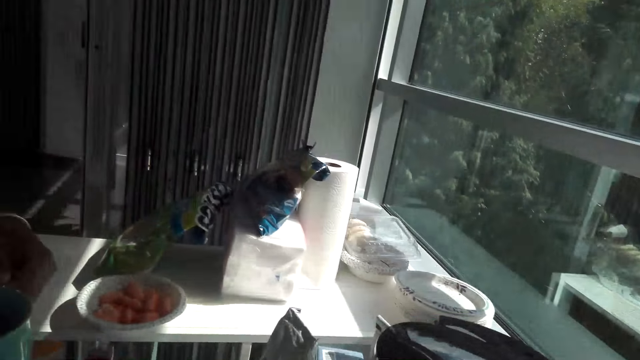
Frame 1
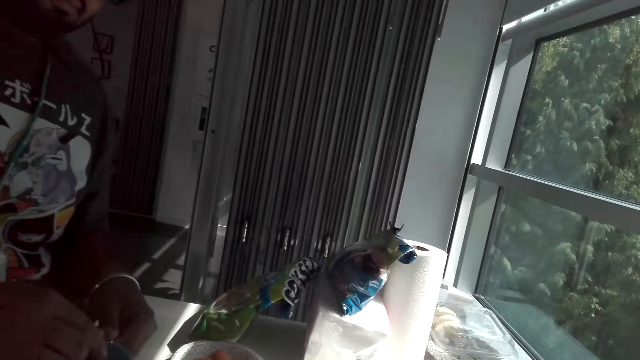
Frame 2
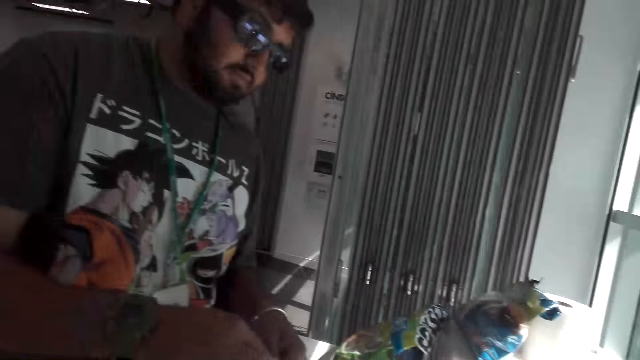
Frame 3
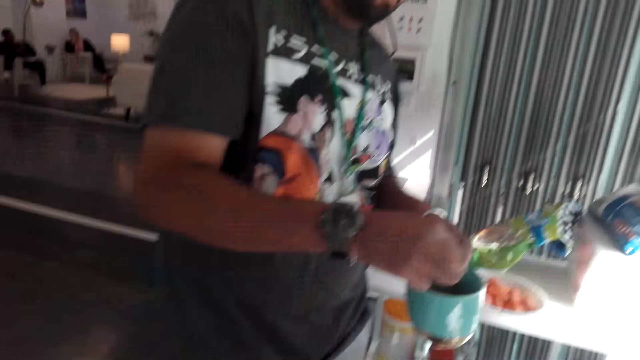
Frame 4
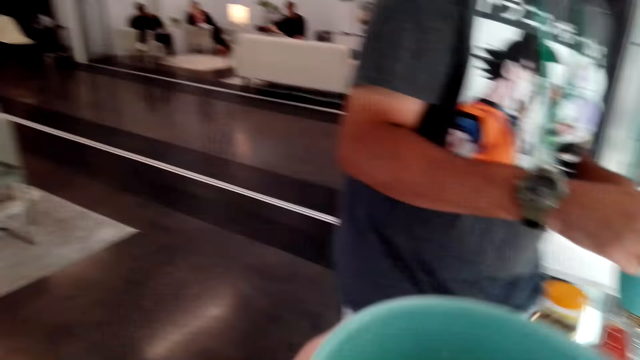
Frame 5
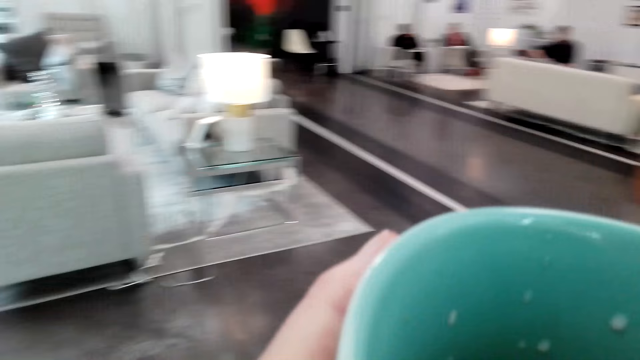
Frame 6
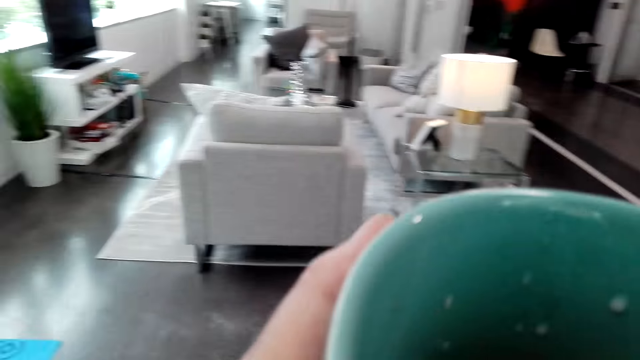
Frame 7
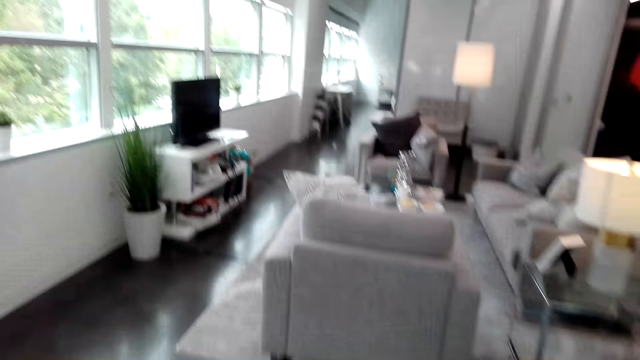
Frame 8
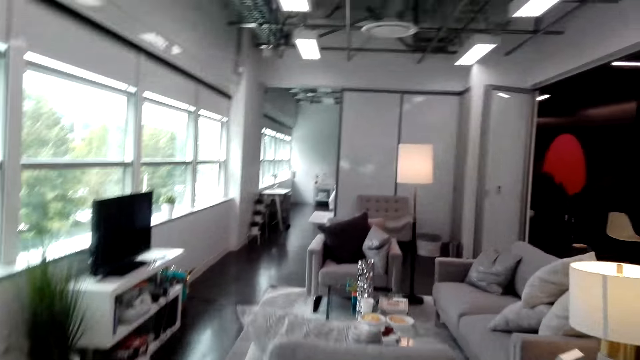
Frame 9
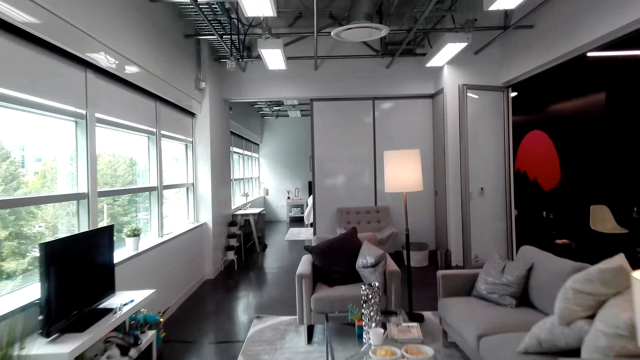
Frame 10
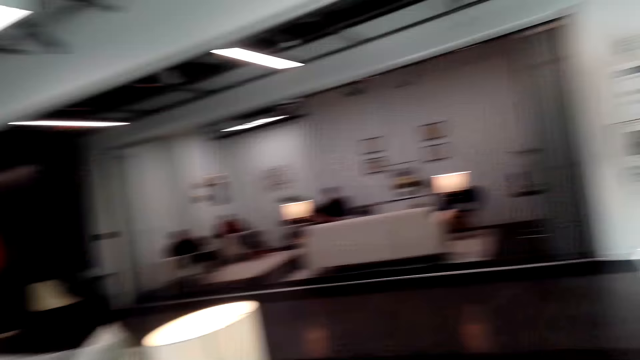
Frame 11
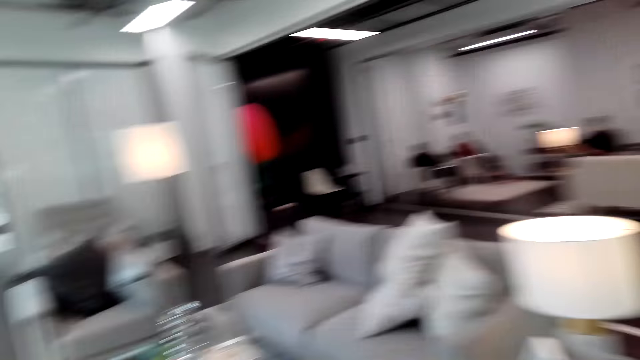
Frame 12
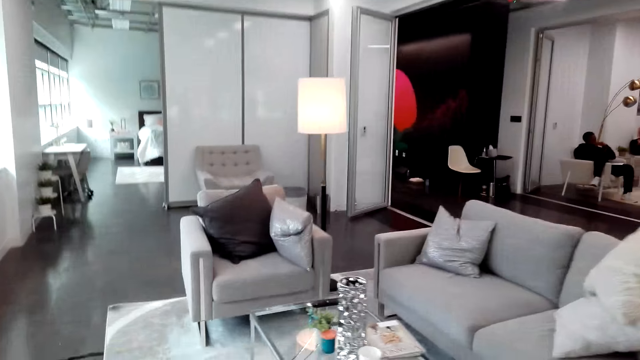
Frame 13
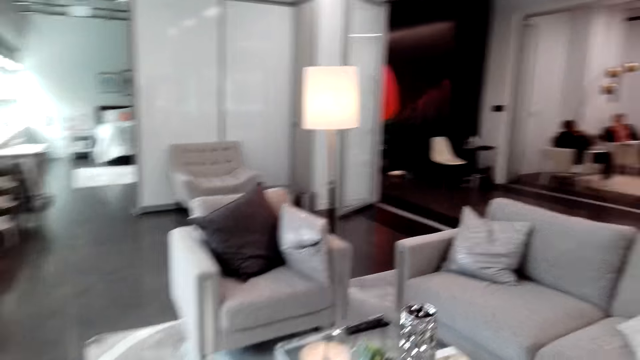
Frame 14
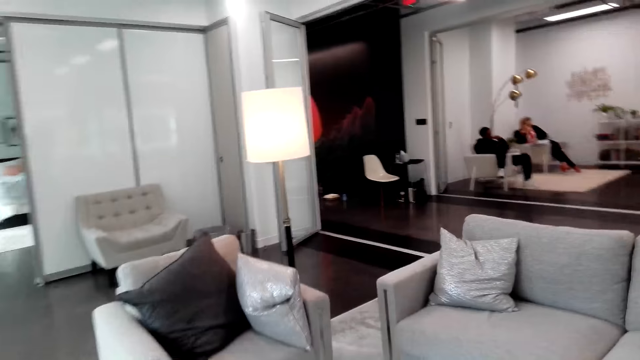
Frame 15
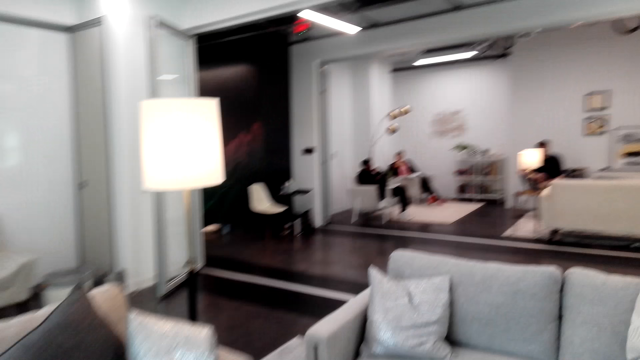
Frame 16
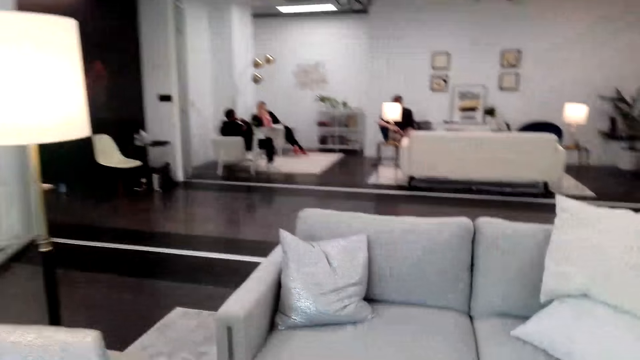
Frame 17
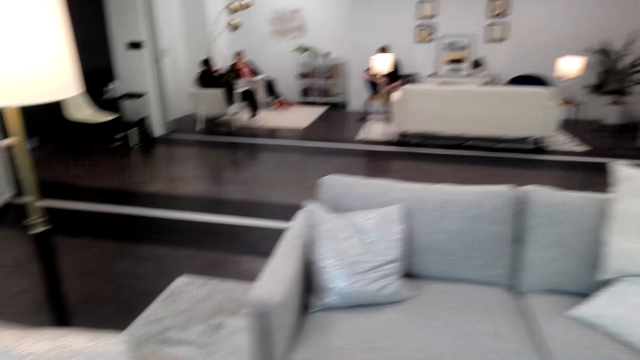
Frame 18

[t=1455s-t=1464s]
A person stirs the coffee. The camera wearer walks towards the table.

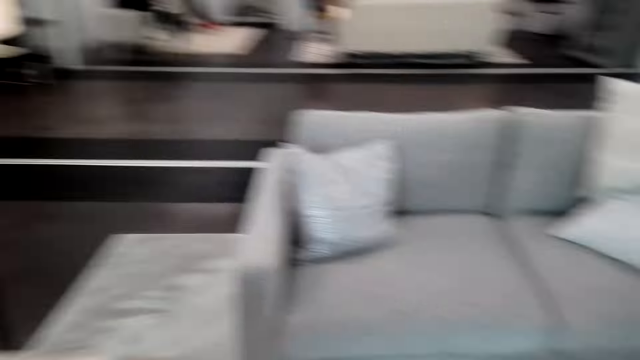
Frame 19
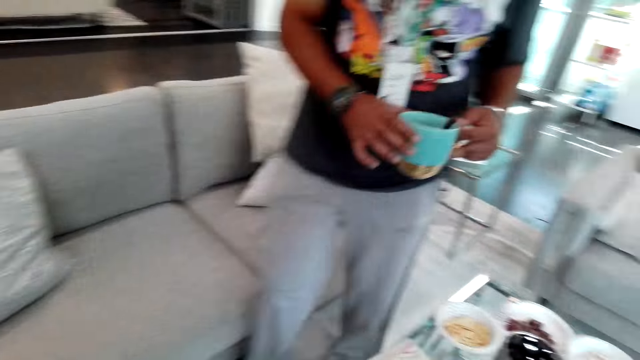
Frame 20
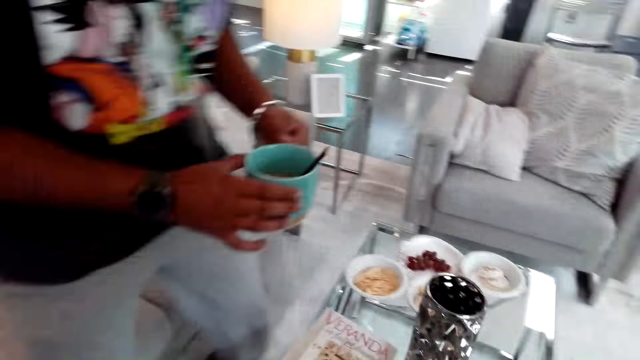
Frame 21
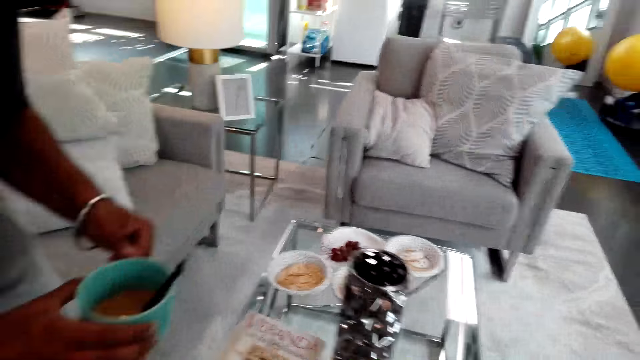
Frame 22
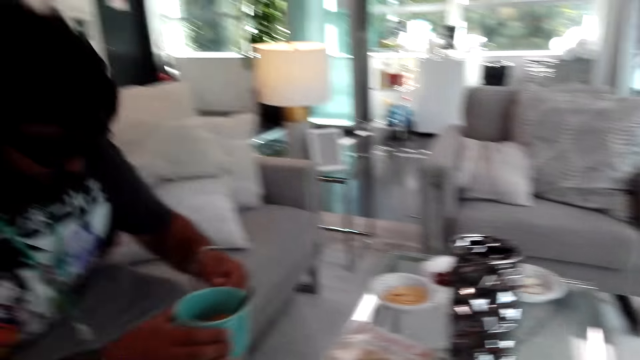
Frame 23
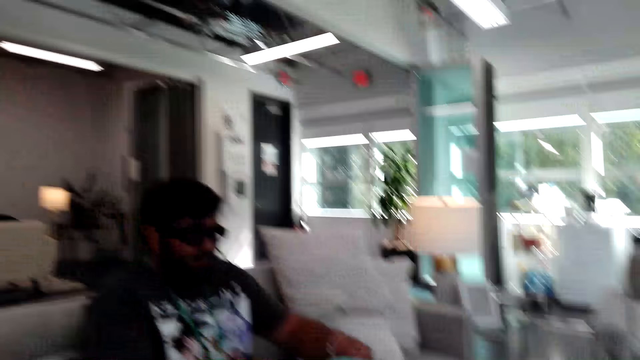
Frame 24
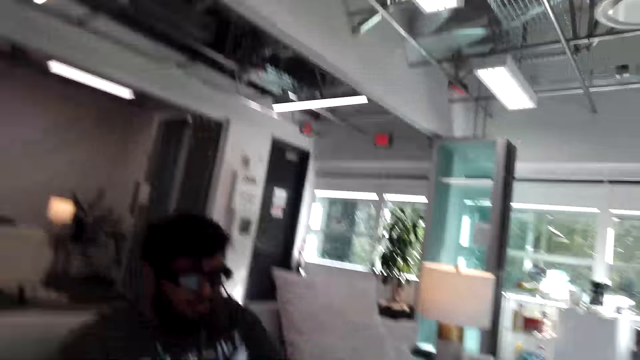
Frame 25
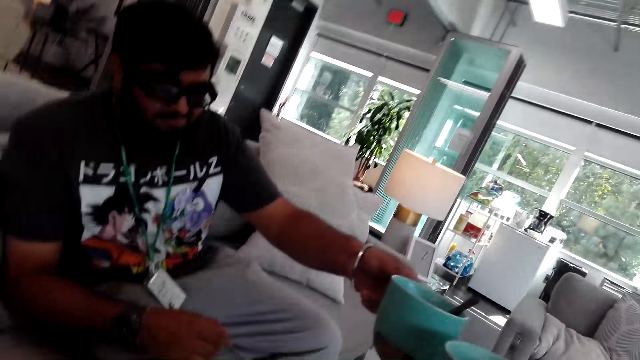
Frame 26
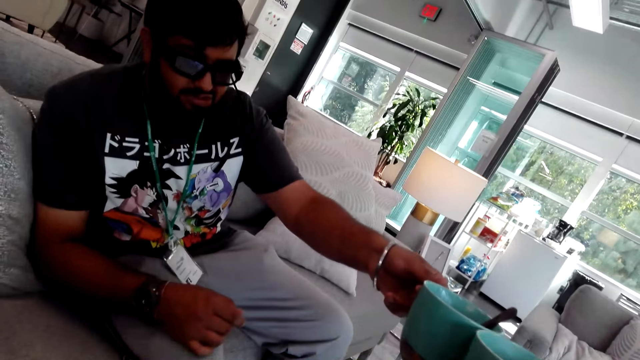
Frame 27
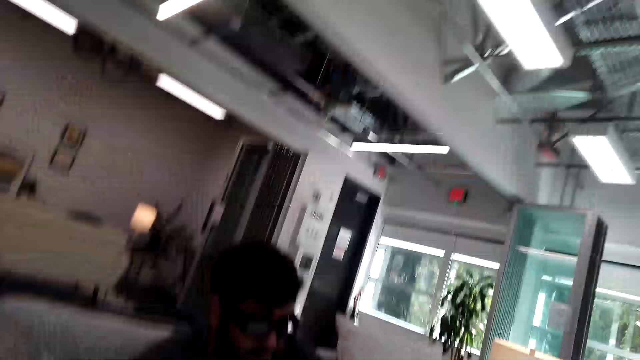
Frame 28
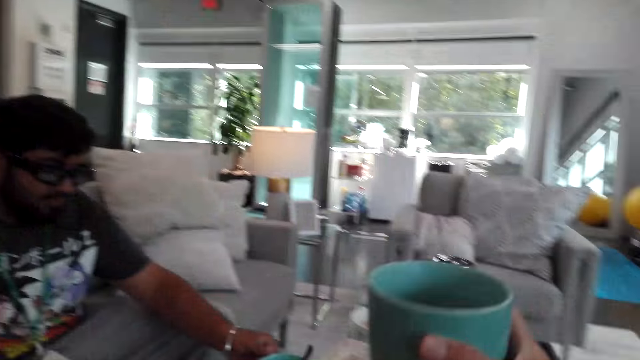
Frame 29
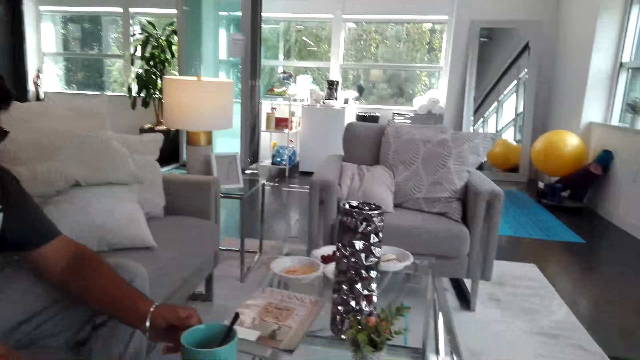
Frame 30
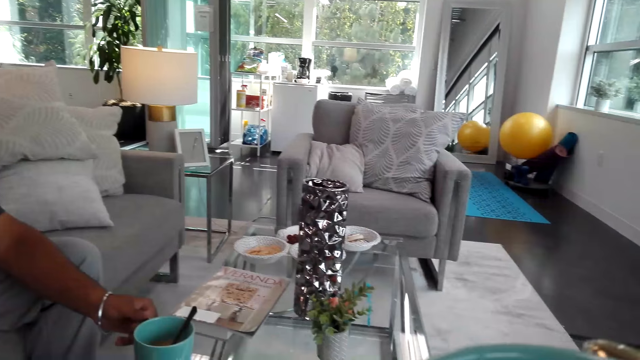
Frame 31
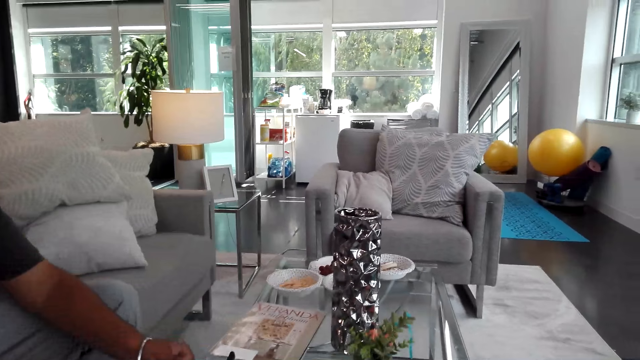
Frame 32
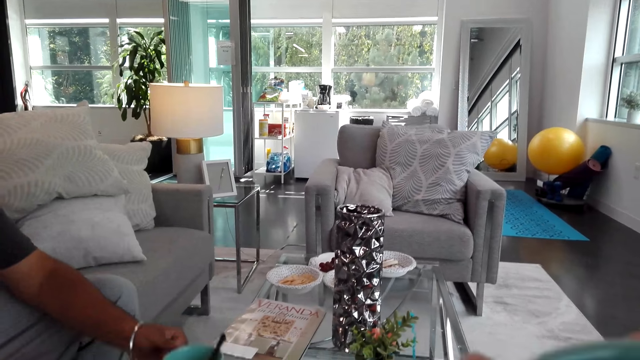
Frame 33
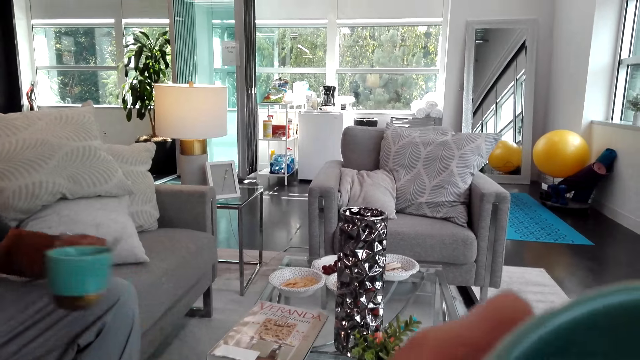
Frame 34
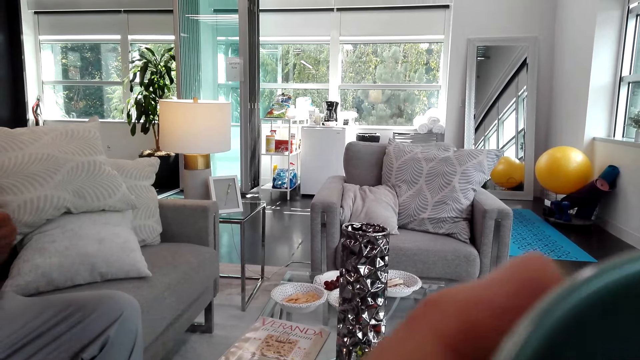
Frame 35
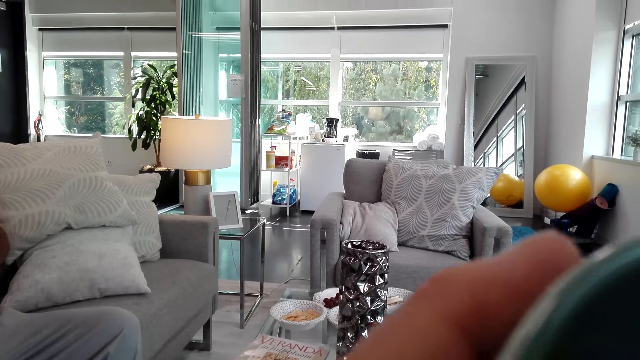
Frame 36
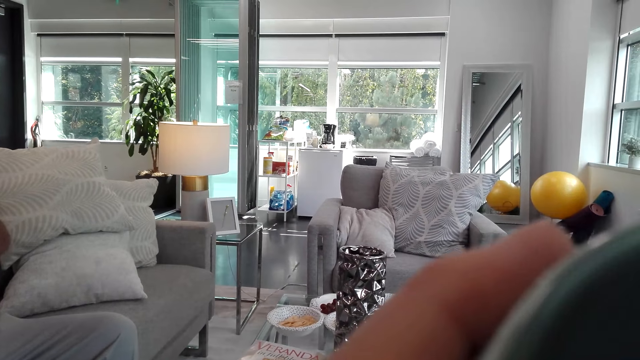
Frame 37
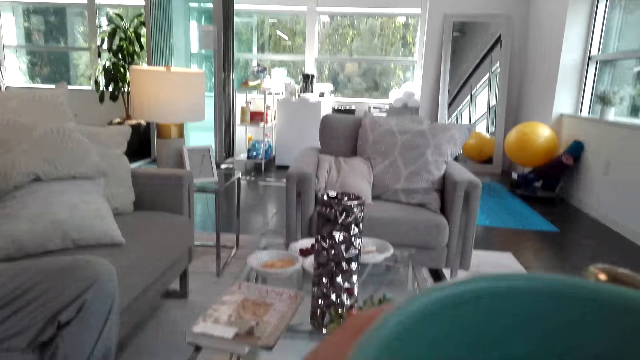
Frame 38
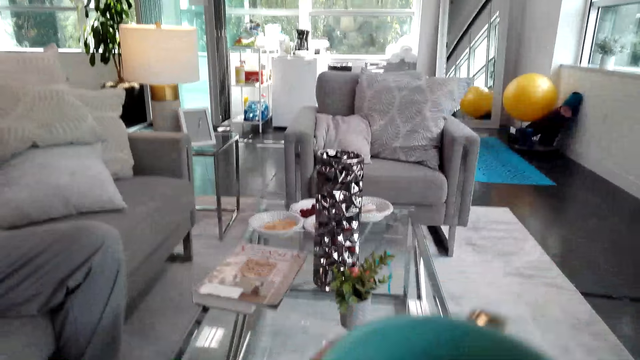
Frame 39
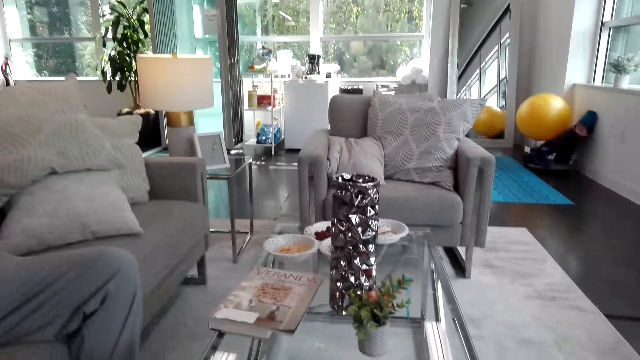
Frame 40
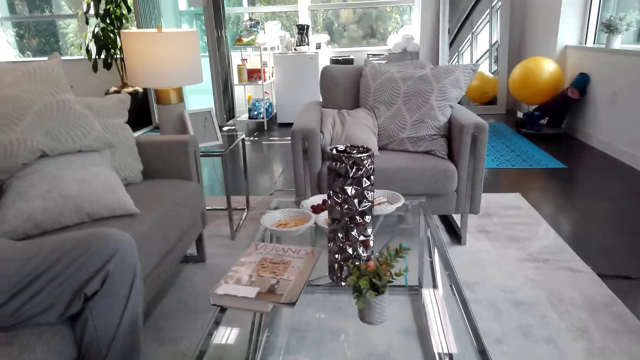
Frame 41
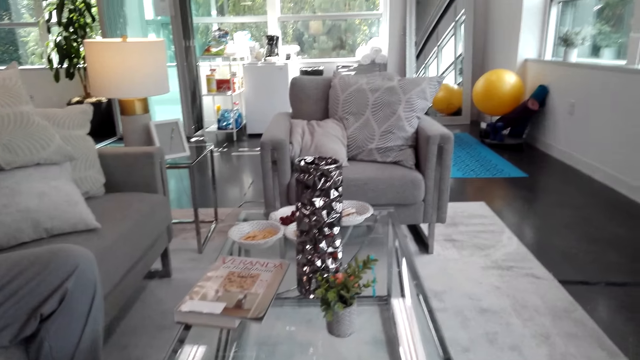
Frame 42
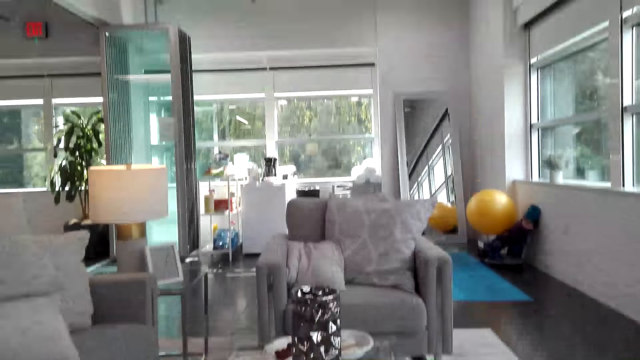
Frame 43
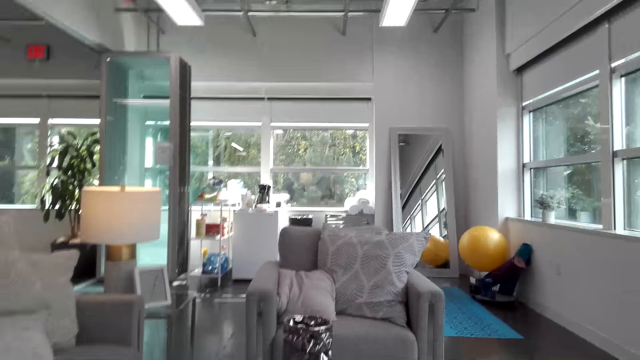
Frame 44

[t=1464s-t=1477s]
A man sits on the couch. The camera wearer sits on the couch. She cheers up her cup of coffee with the man. The man places a cup on the table. The man sips coffee from the cup. The camera wearer sips coffee from the cup. She takes a cup of coffee.
